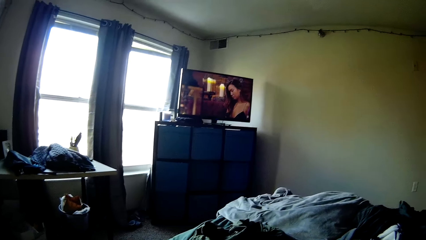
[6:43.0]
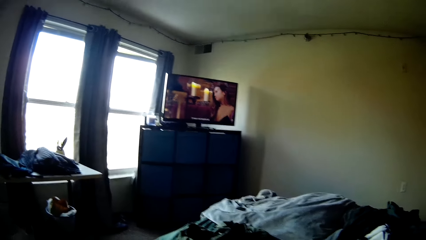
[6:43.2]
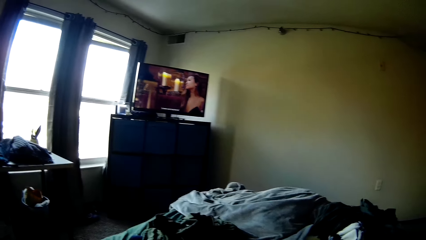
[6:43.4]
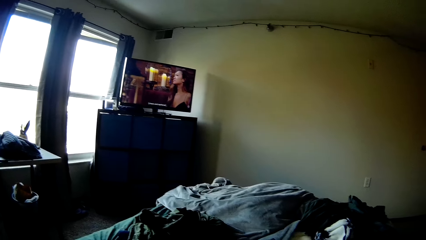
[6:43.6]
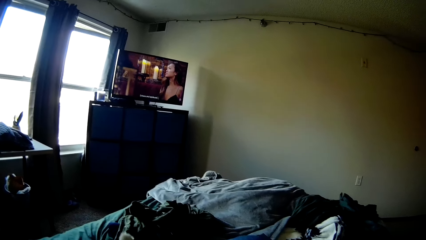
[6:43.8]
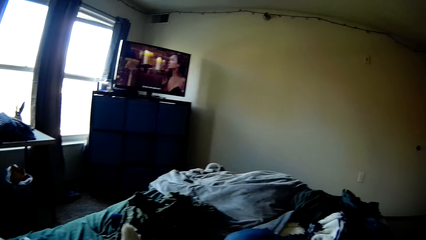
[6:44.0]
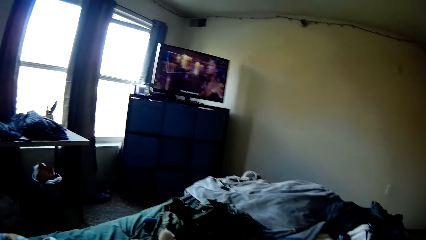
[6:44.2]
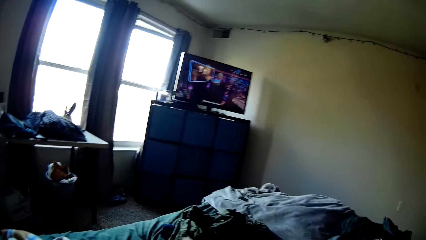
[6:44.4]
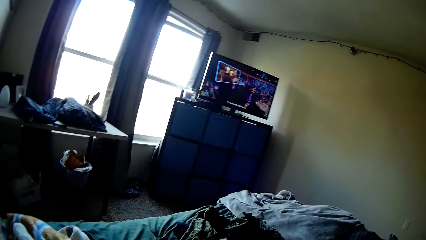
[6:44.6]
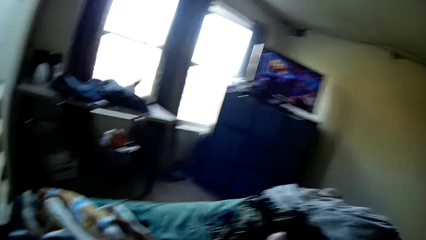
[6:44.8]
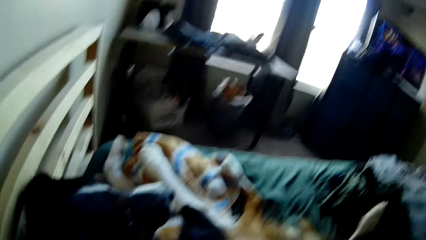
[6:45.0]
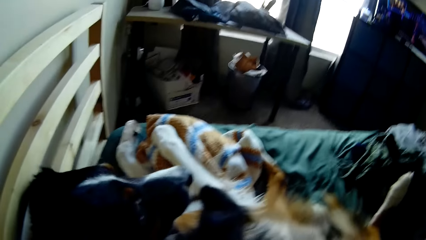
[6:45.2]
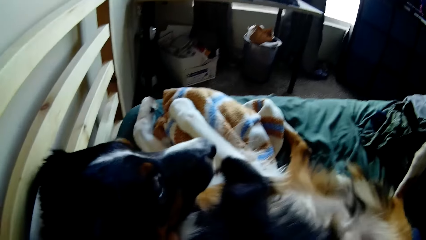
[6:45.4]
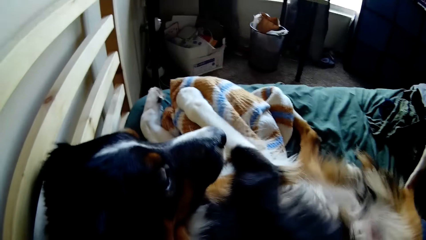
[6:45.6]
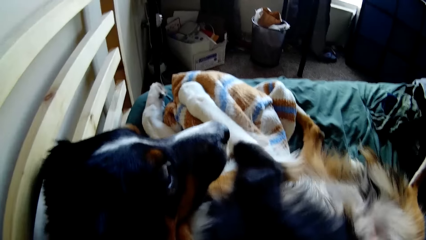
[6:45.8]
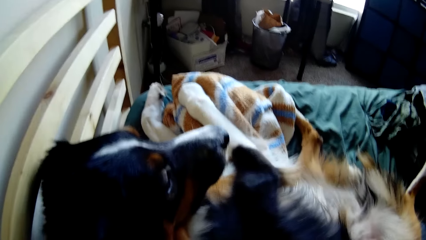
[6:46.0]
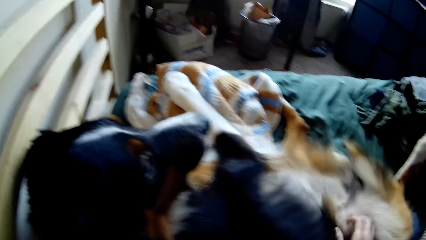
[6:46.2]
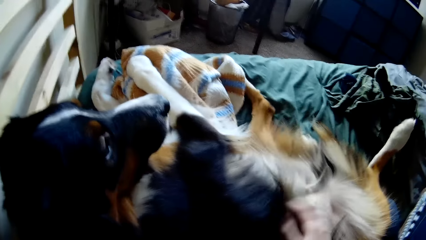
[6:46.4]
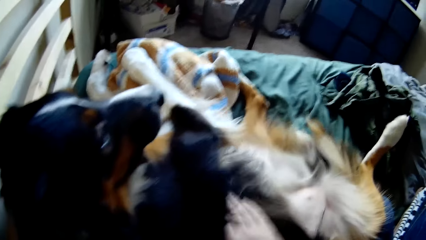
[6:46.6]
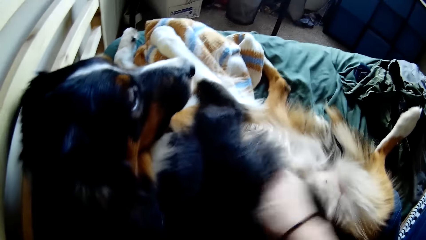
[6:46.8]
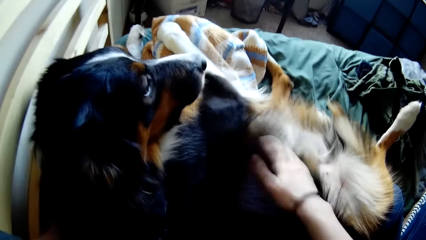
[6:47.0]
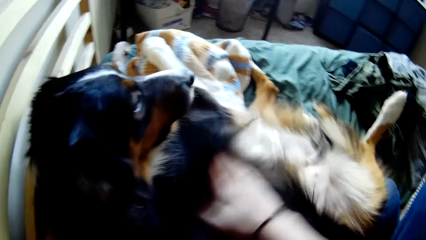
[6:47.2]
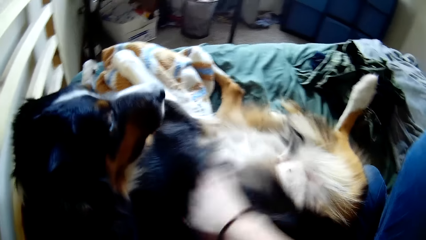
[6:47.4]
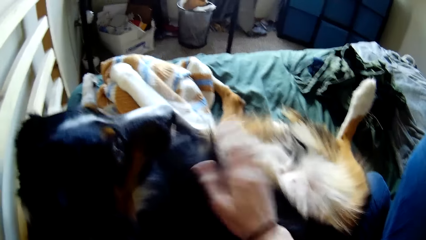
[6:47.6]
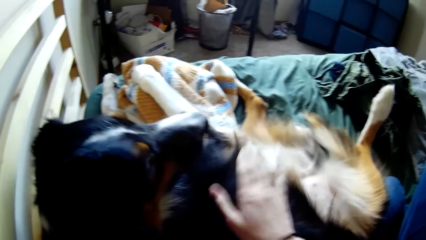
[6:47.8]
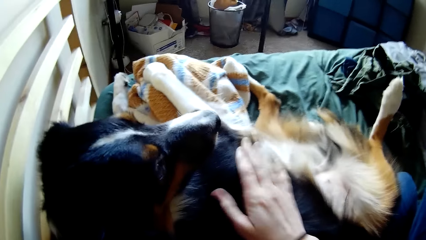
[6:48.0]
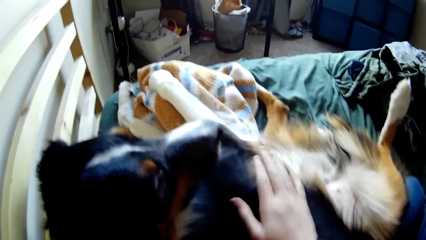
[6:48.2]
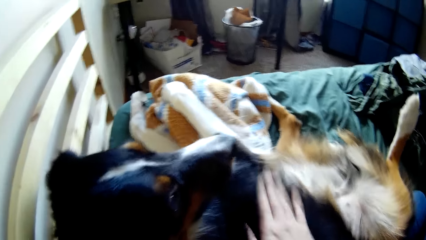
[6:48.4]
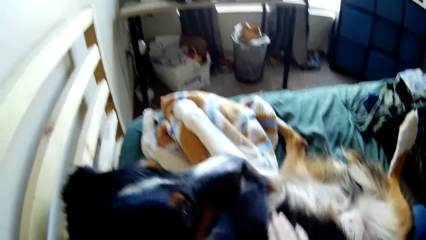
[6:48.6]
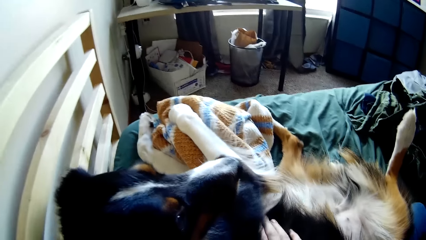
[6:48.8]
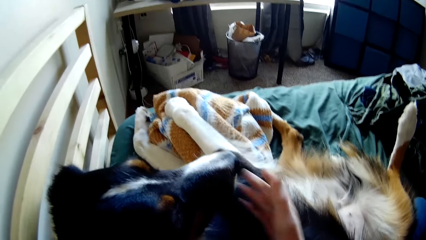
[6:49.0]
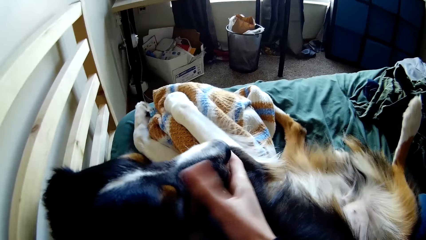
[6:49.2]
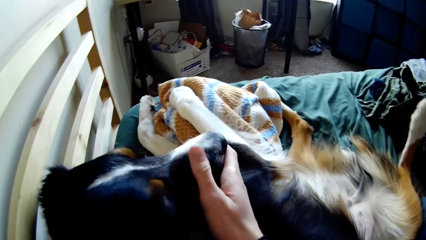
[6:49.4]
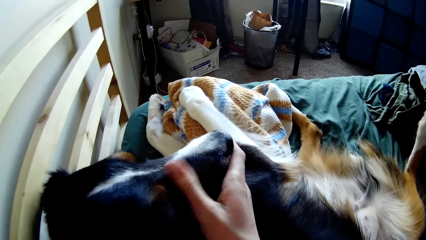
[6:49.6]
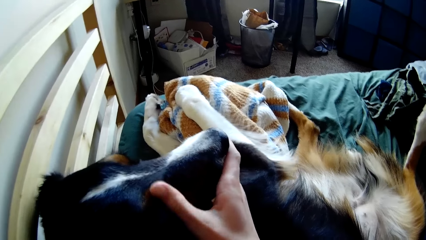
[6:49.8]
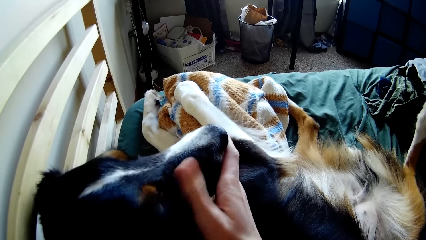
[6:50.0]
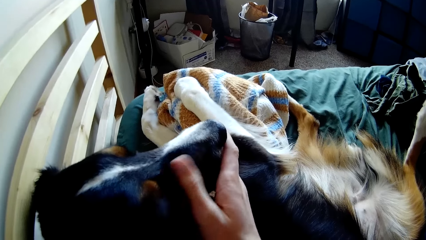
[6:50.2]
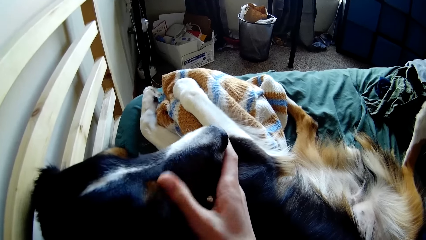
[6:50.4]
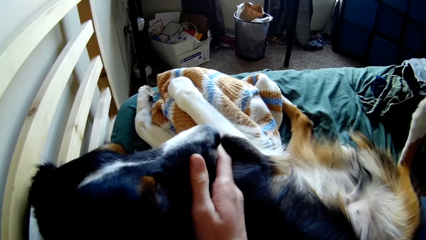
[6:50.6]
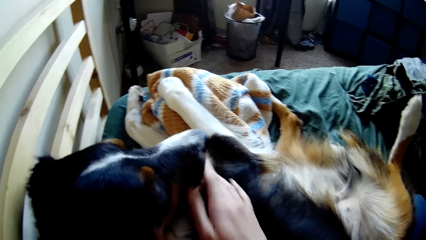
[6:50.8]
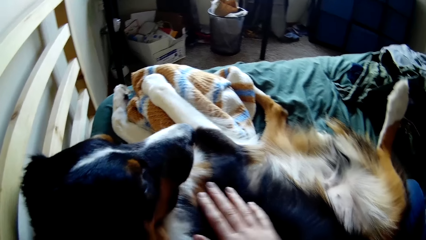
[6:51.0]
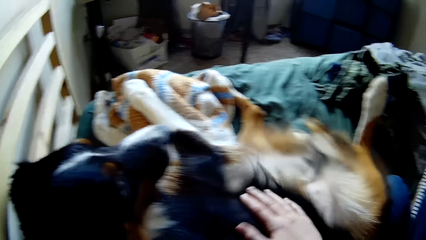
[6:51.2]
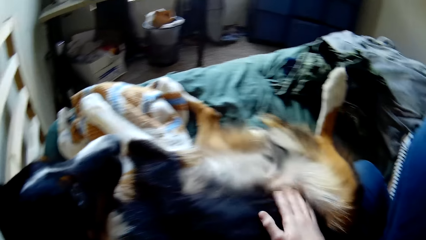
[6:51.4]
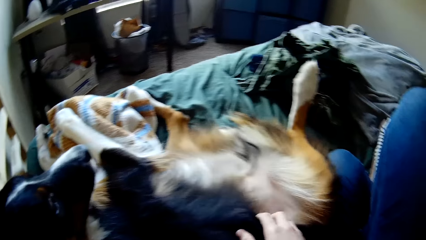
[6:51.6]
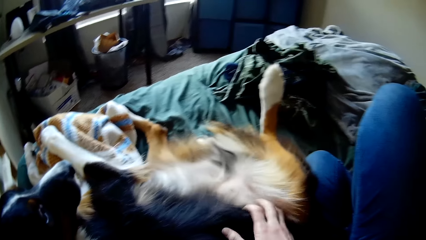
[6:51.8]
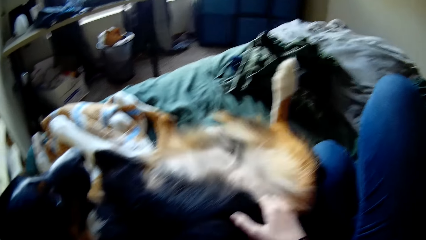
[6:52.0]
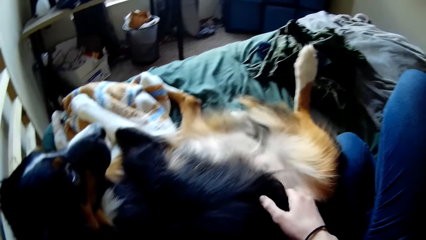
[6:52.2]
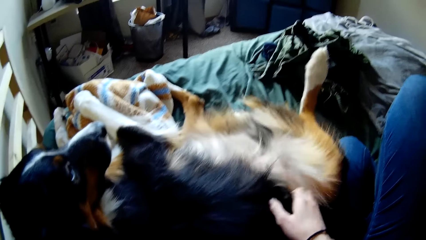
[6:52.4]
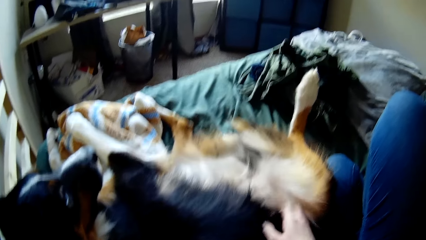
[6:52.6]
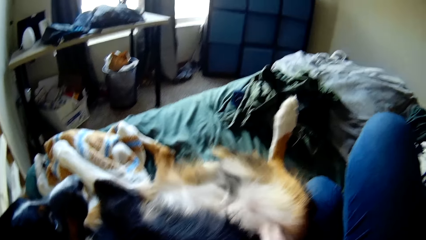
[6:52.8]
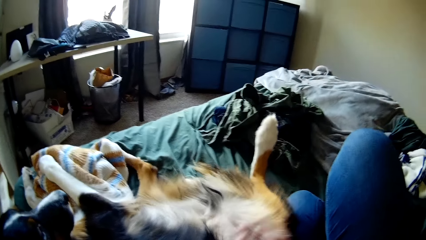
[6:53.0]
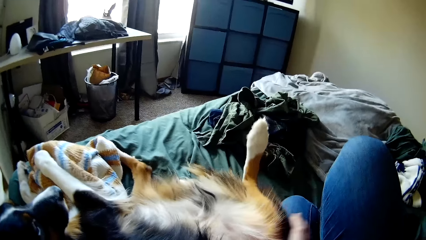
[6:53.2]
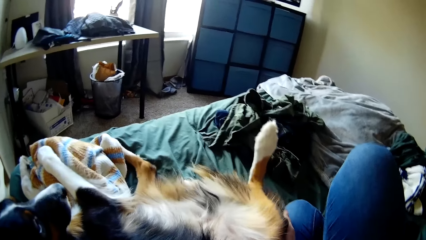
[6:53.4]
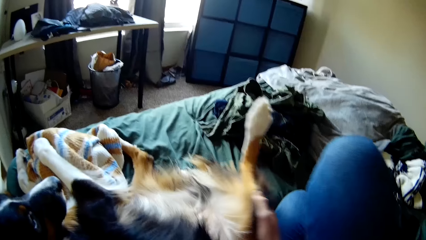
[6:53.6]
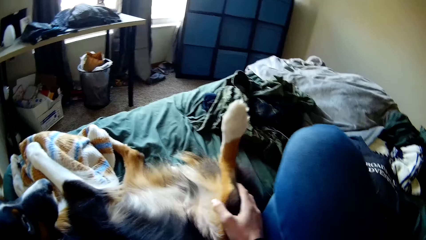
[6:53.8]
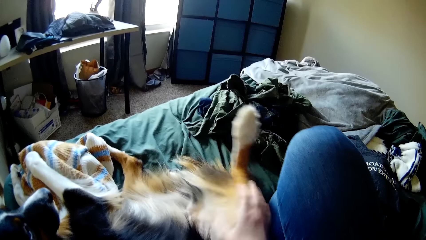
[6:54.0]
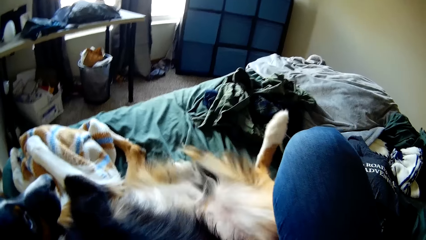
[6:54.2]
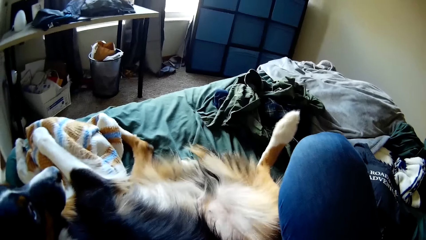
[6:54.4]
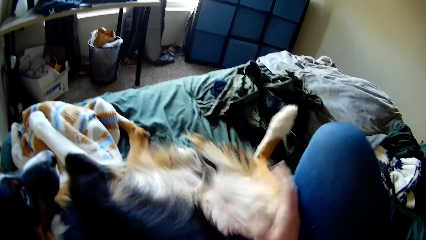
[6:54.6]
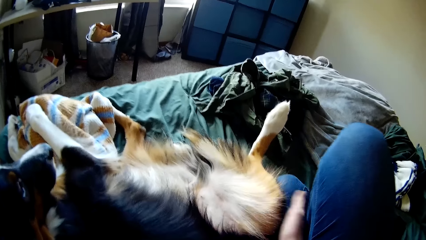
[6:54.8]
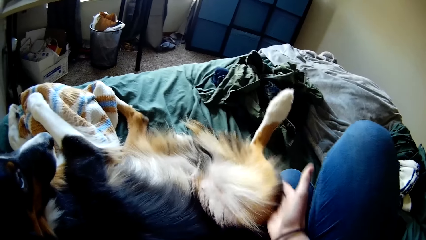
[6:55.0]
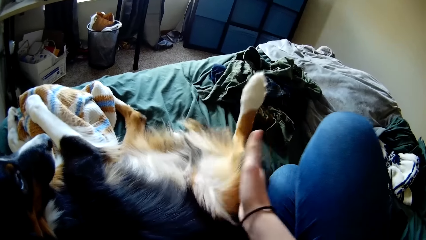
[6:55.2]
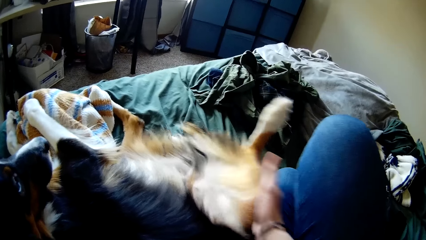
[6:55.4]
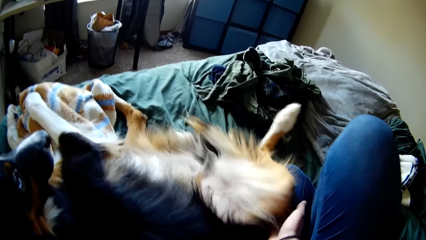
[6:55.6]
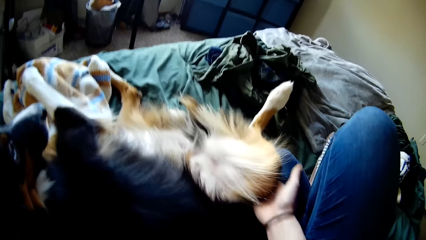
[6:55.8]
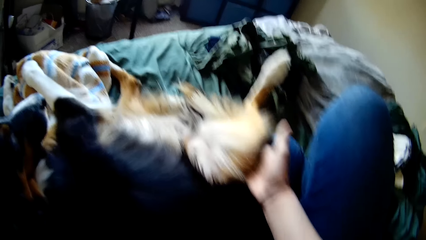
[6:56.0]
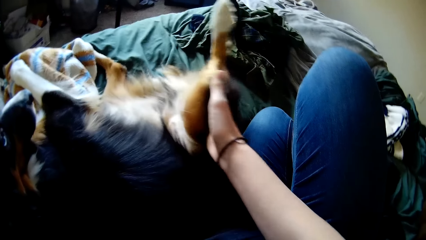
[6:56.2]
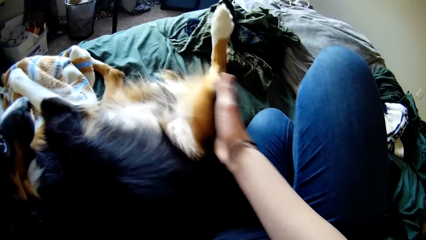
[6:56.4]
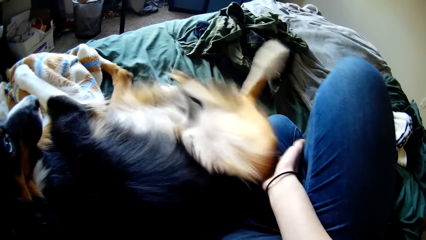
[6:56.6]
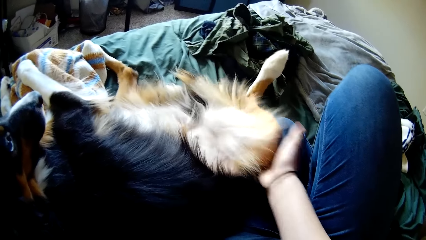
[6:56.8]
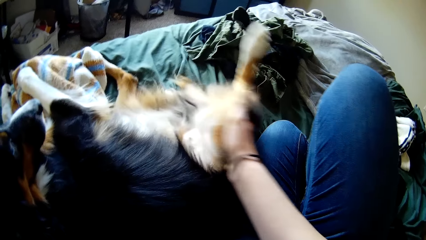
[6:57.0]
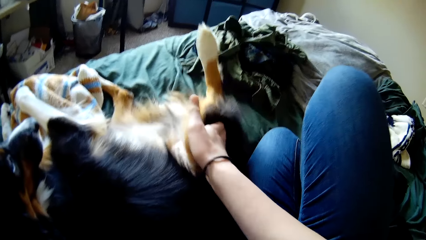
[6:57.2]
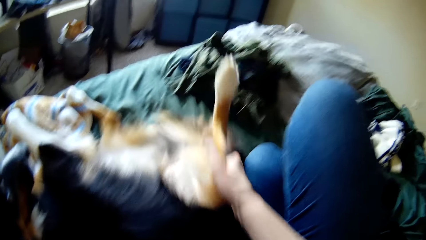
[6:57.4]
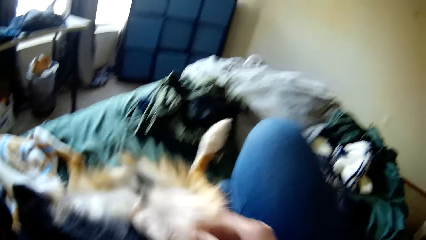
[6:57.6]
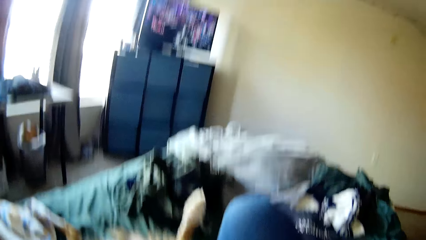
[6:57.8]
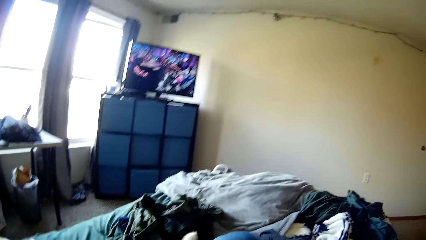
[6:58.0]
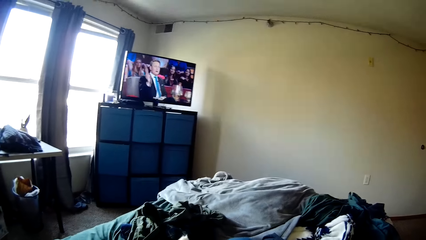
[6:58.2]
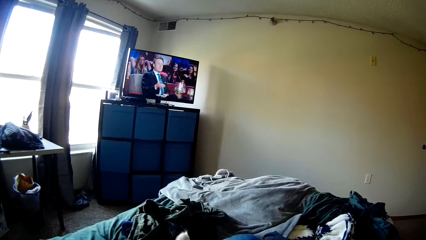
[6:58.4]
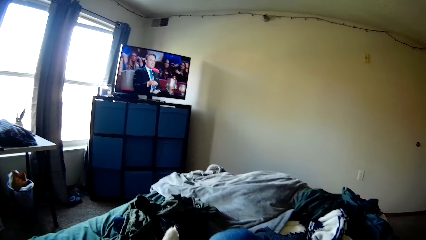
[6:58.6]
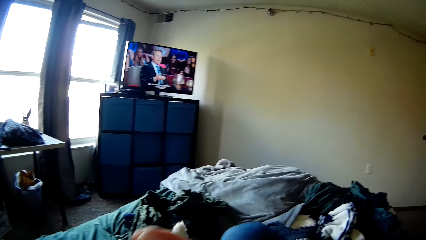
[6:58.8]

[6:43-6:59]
The camera wearer looks at the dog. She rubs the dog with her hand. She looks at the television.
